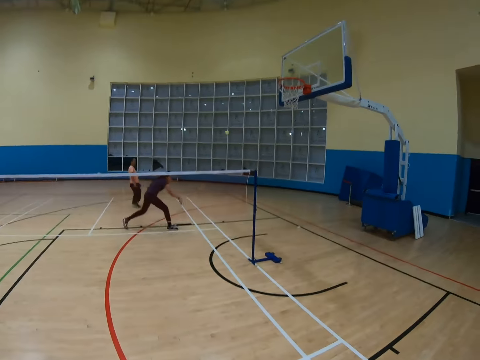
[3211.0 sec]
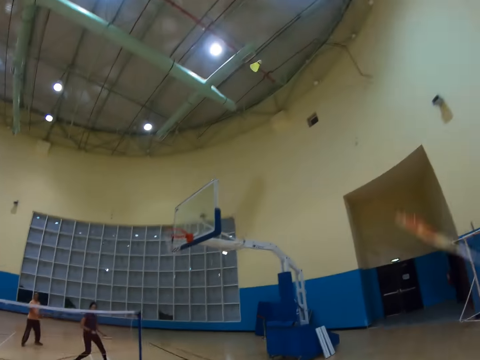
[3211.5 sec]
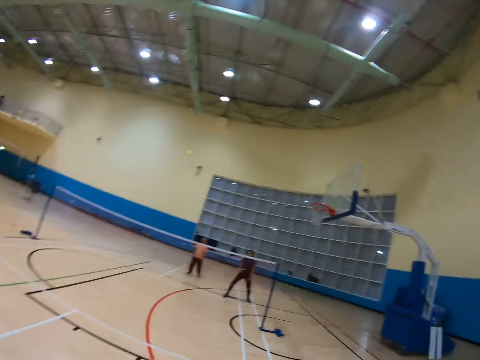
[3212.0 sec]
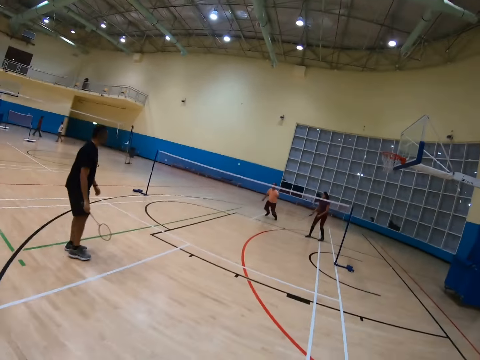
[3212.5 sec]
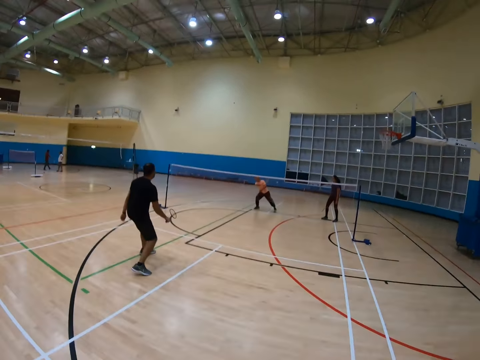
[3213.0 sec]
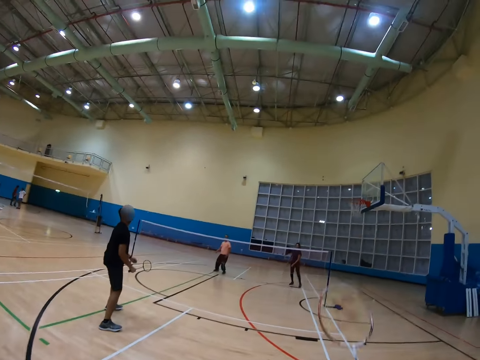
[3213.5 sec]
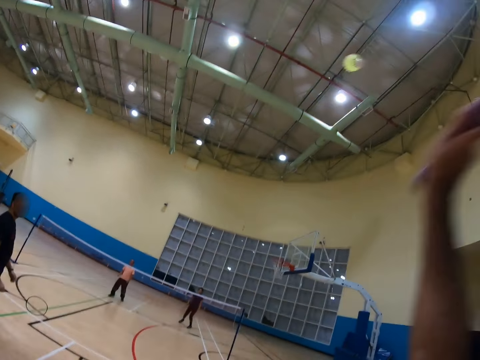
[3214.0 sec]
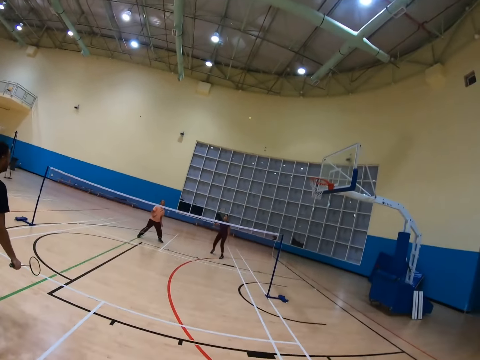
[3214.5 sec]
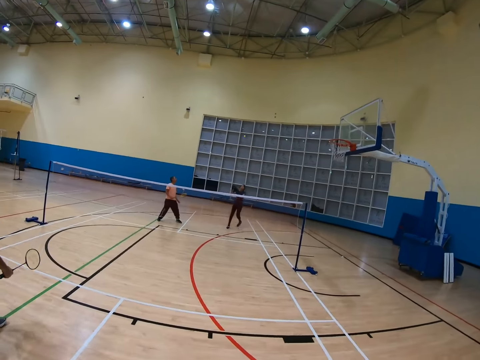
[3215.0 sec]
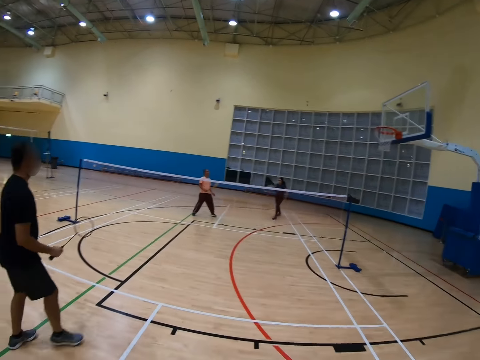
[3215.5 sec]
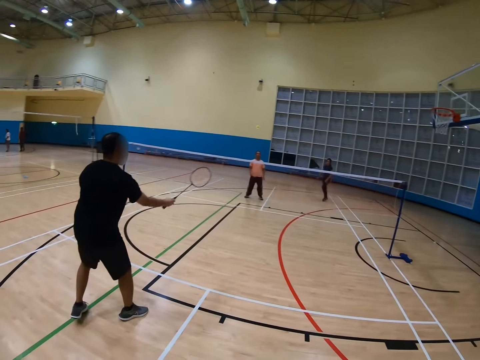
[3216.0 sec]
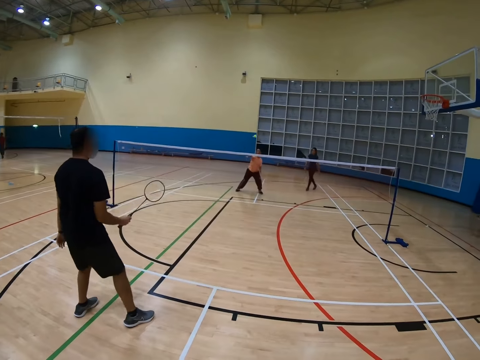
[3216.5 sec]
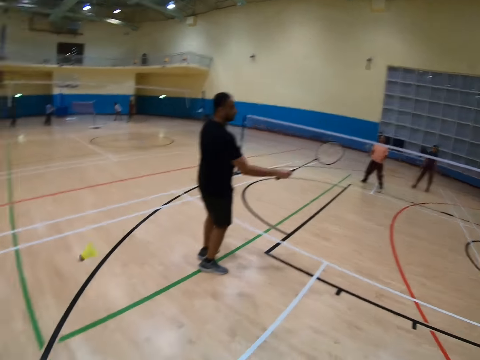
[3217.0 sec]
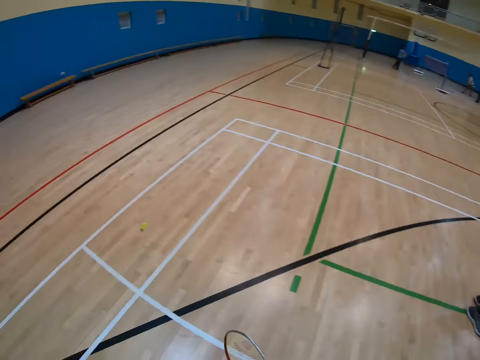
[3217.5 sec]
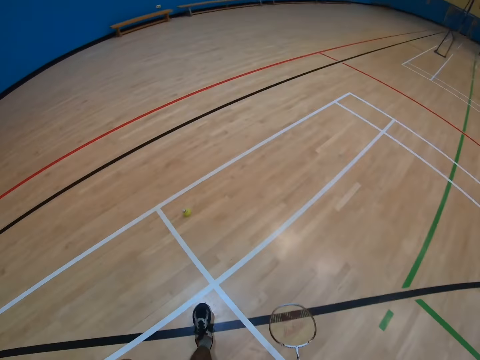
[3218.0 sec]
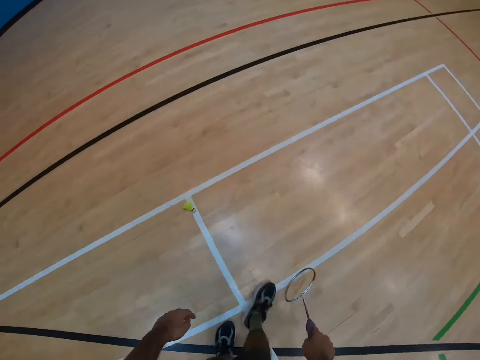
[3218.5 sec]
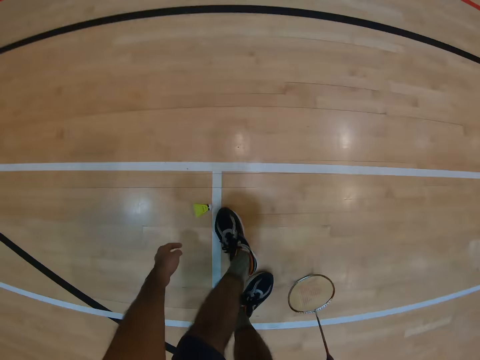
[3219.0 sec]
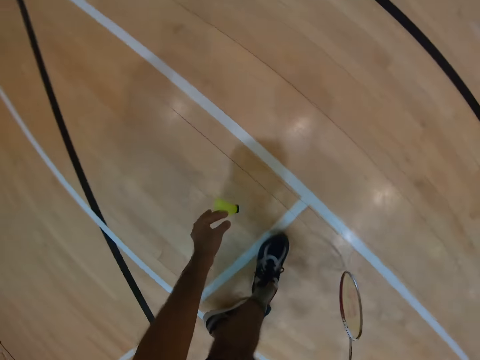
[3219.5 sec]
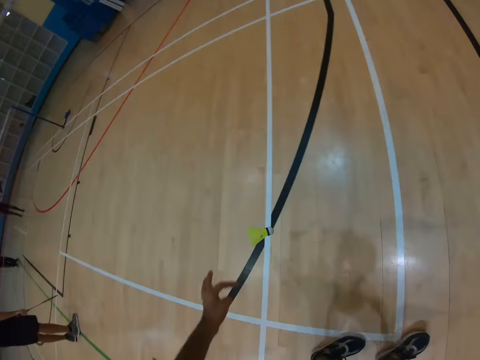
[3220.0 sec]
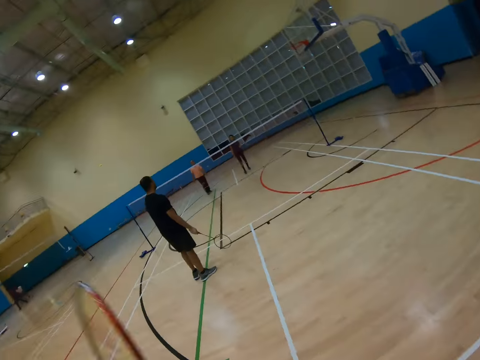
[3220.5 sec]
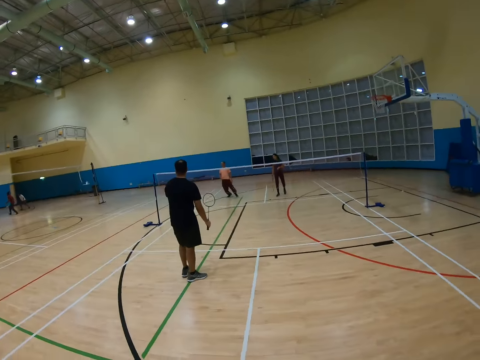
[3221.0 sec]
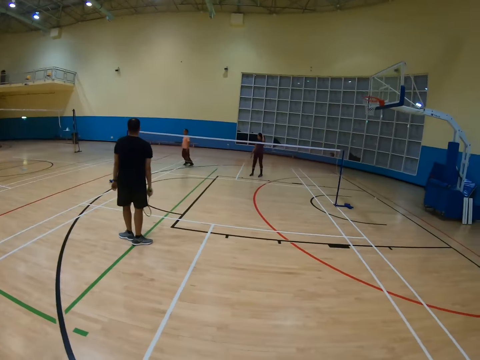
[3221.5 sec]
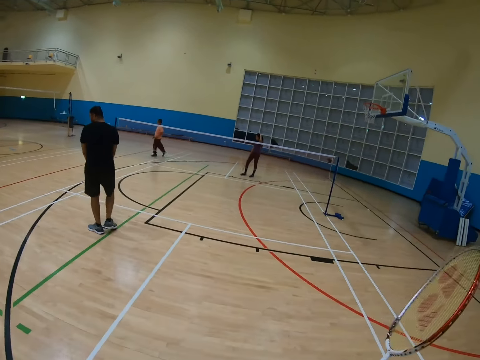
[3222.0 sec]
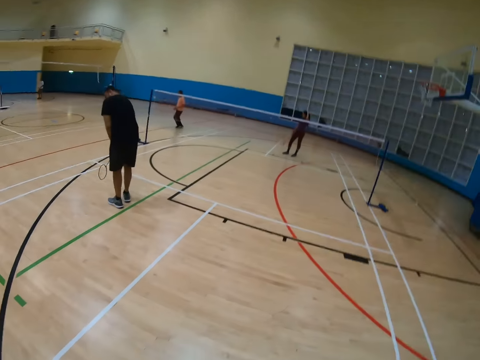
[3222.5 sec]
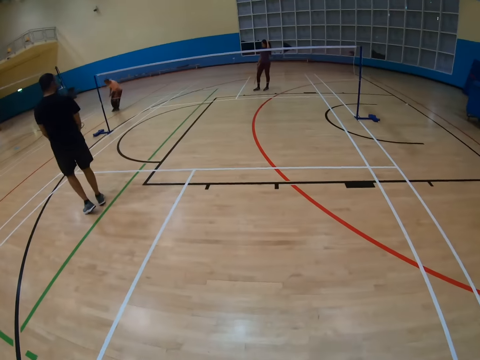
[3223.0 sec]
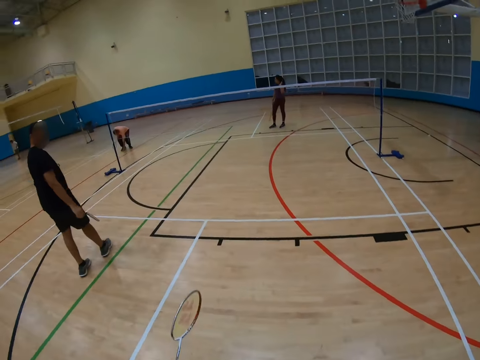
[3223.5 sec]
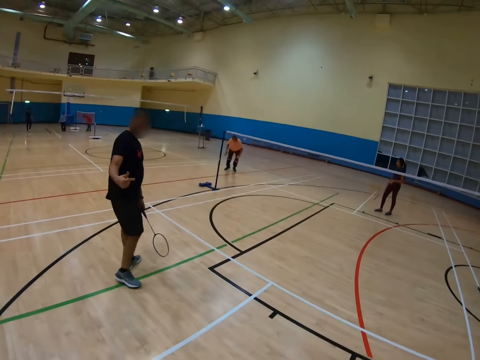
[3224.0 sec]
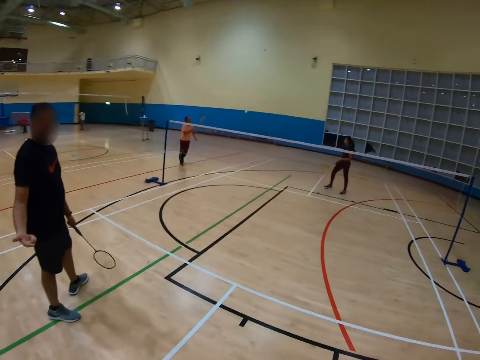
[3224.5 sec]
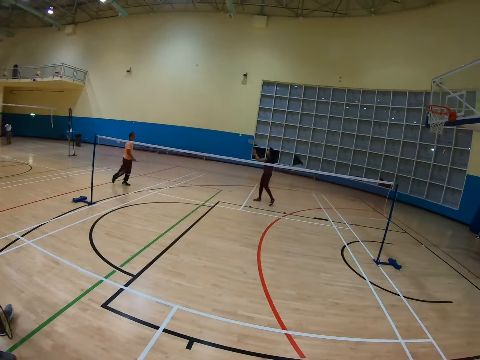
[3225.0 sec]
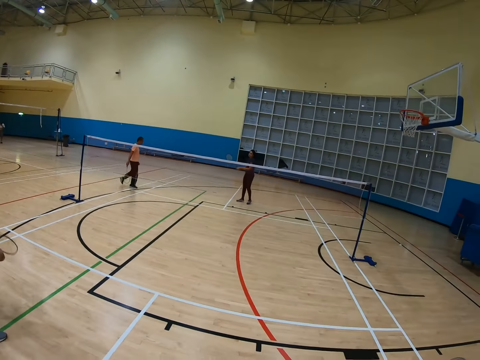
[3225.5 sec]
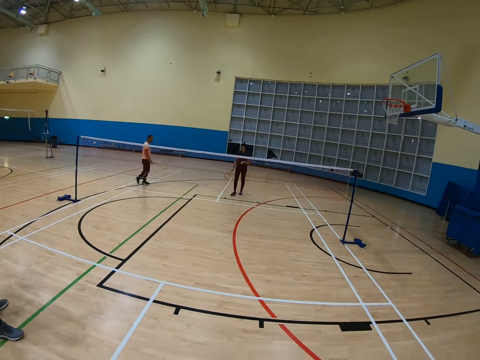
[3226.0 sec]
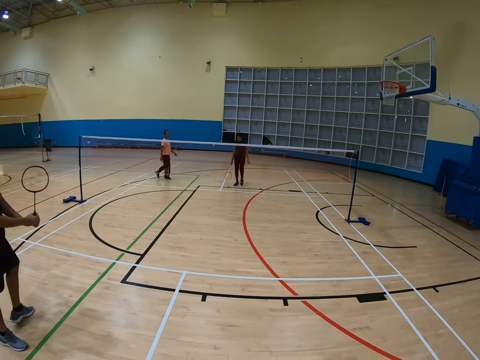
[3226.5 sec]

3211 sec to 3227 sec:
A man hits a shuttlecock with a racket. The camera wearer turns around. Another man holds a racket. The camera wearer turns around. The first man hits the shuttlecock with the racket. The other man holds the racket. The camera wearer turns around, walks around, bends down and picks up the shuttlecock on the floor. They turn around. The other man holds the racket. The camera wearer turns around. A third man bends down. The second man holds the racket.

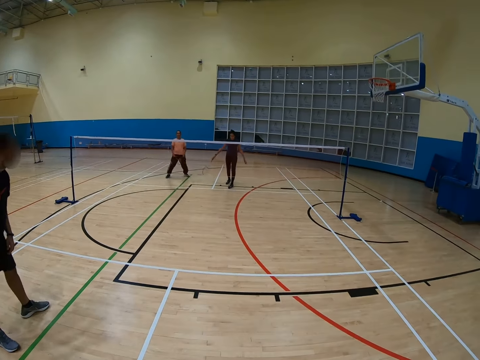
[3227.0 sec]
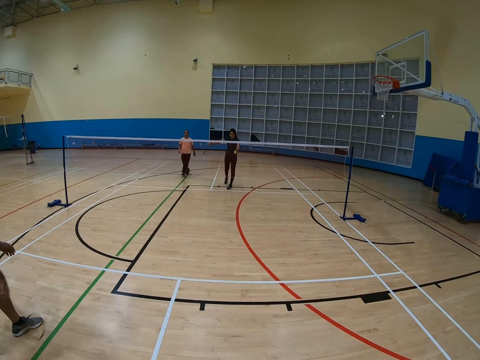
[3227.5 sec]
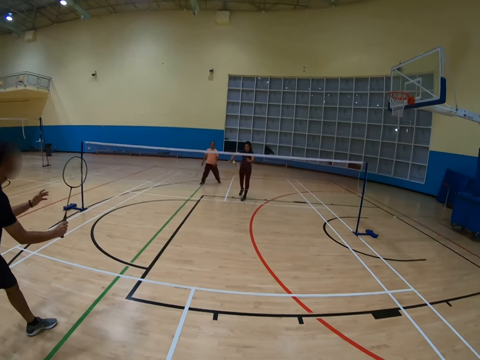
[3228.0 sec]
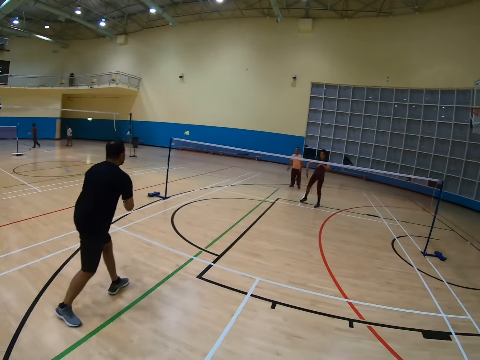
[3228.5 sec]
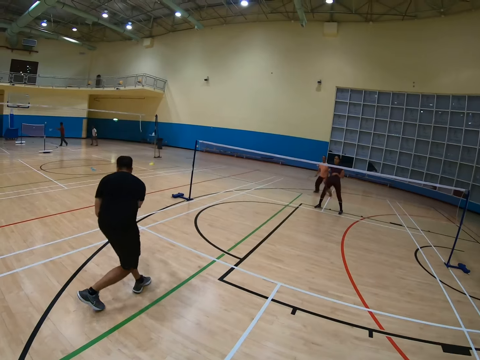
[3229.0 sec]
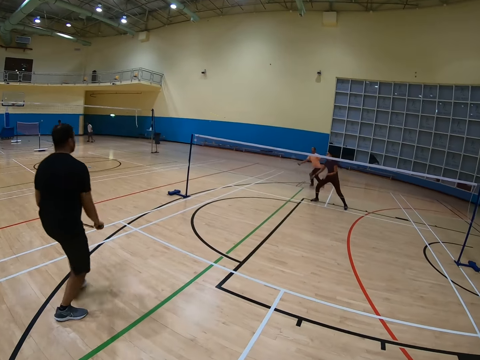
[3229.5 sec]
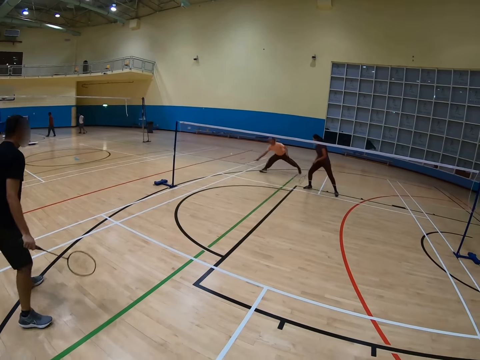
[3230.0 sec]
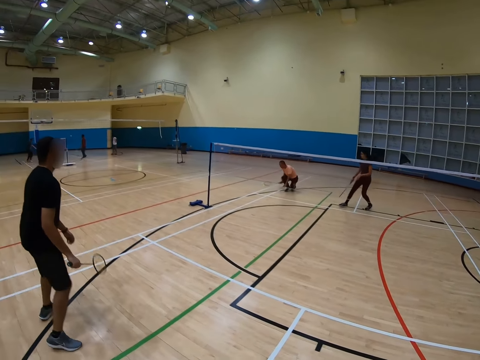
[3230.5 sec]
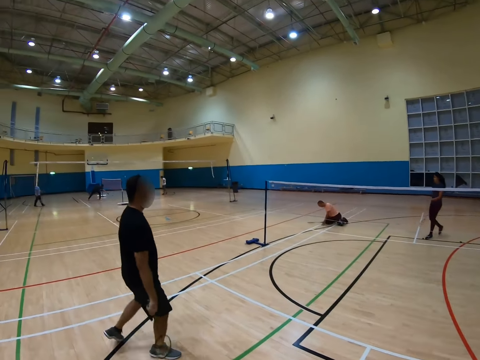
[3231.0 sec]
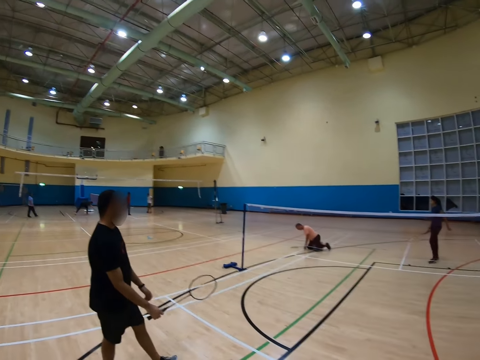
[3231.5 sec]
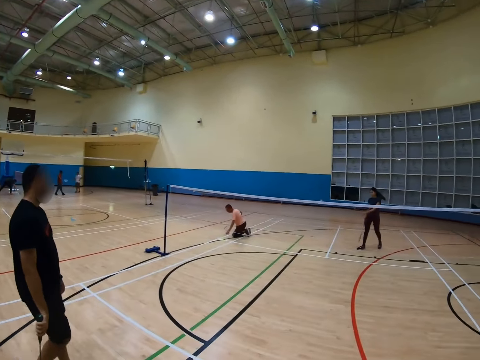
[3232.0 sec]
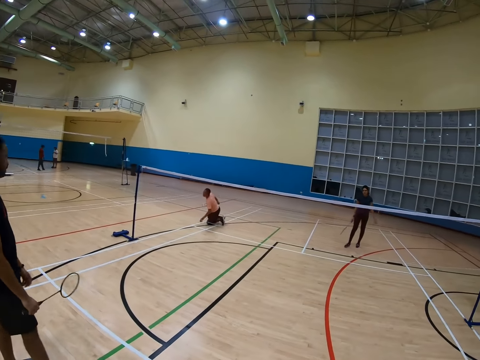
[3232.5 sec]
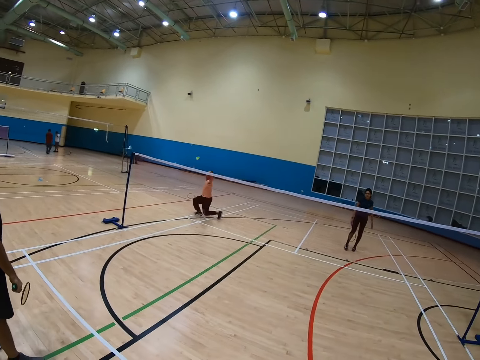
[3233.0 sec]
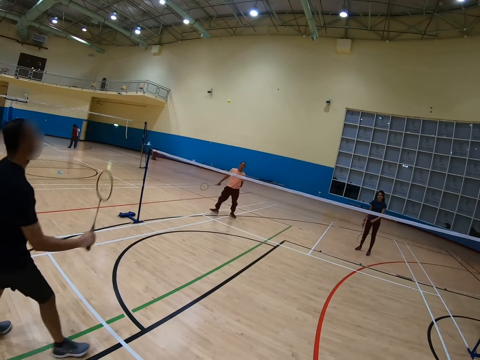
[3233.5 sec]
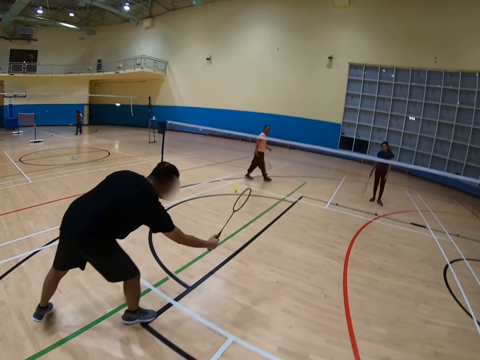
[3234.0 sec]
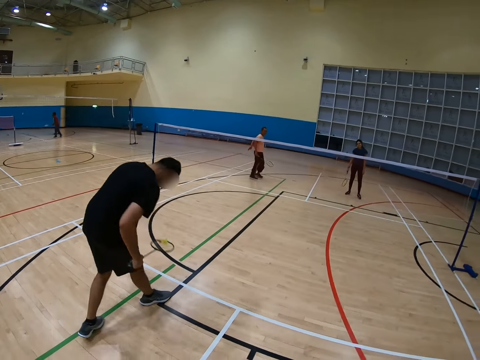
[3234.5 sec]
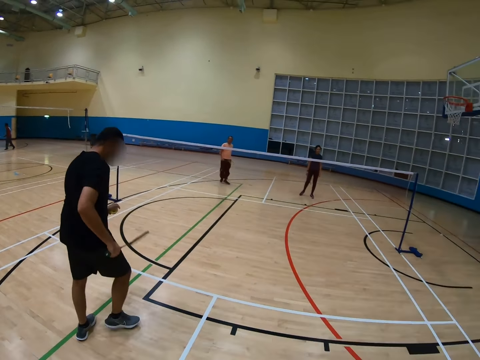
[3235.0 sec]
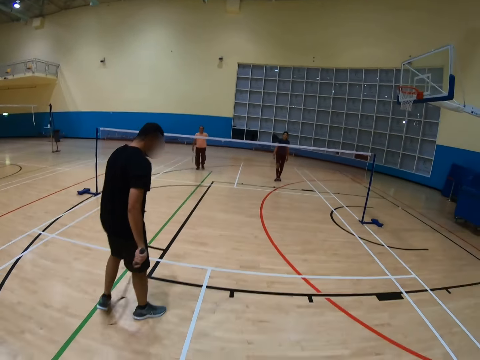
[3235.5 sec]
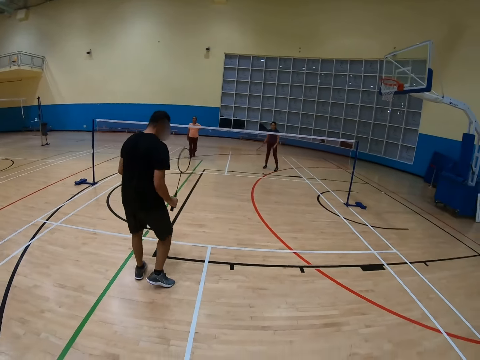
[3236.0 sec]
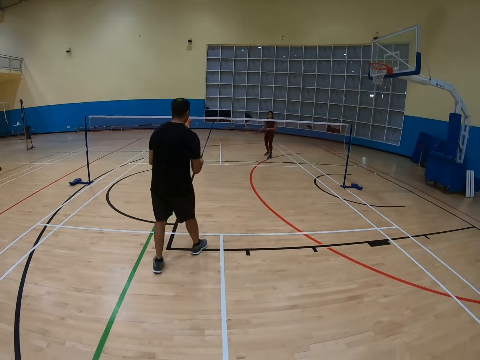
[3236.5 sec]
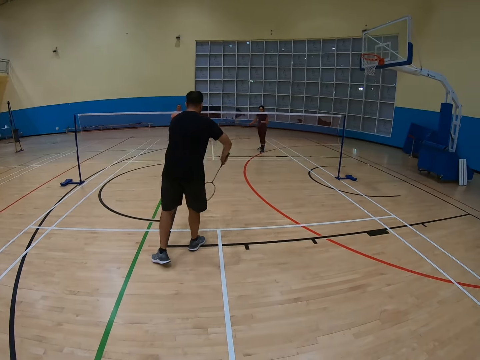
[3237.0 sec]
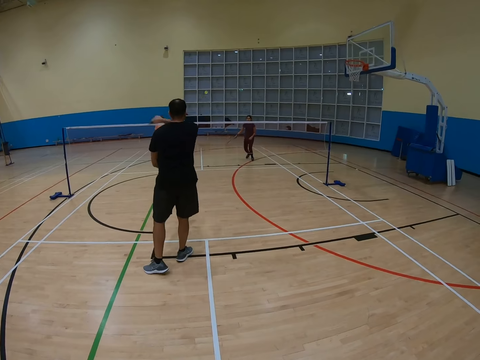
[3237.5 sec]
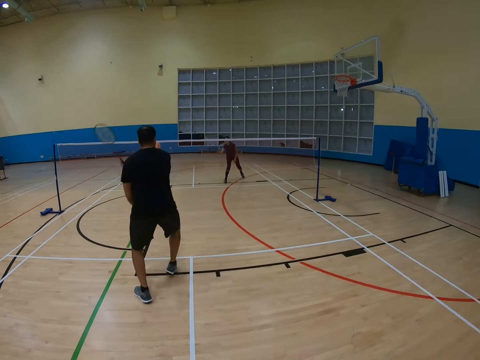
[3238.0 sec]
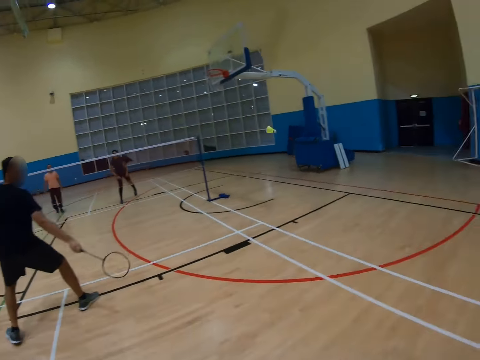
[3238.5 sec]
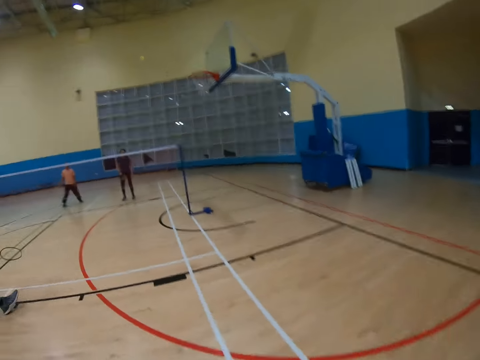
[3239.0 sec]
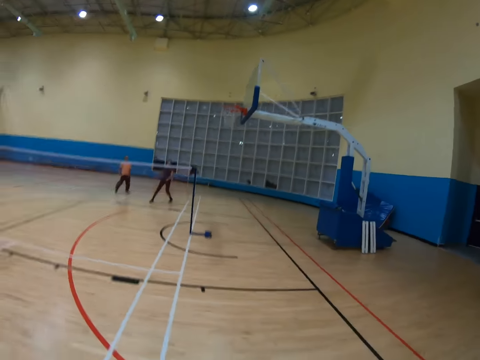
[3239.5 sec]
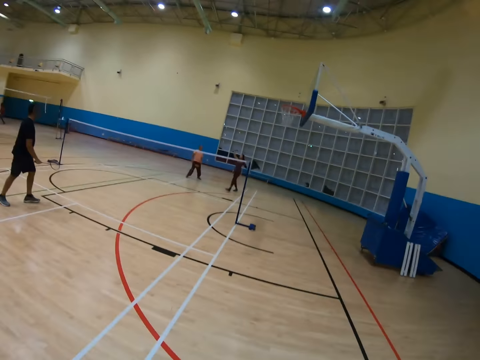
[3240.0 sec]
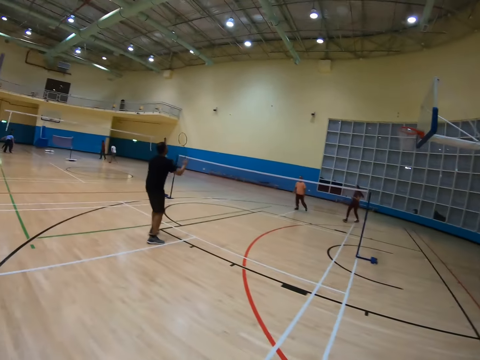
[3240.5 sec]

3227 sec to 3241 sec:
A man hits a shuttlecock with a racket. Another man bends down. A third man bends down. The second man holds the shuttlecock with a racket, holds the racket, hits the shuttlecock with the racket and turns to the side.
